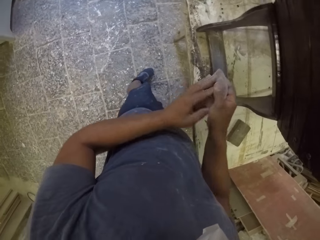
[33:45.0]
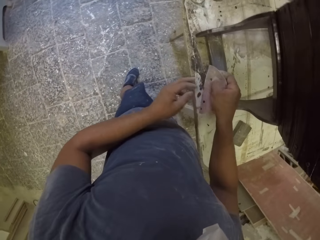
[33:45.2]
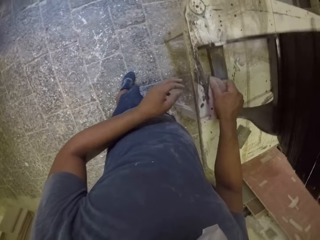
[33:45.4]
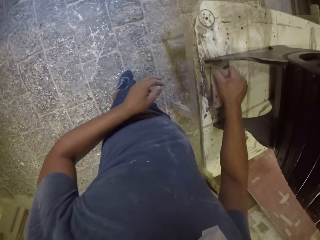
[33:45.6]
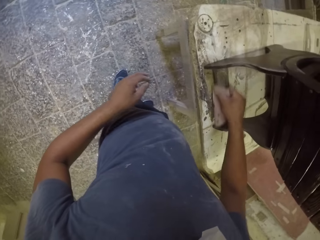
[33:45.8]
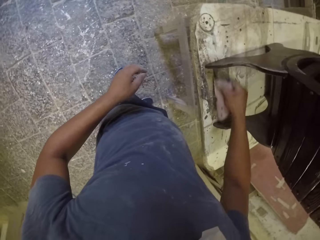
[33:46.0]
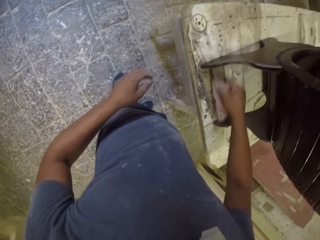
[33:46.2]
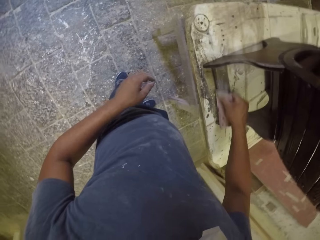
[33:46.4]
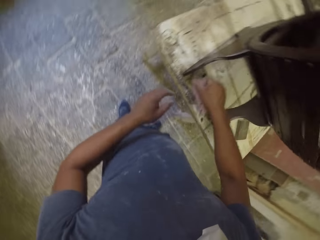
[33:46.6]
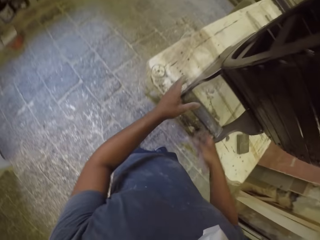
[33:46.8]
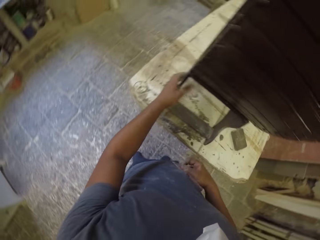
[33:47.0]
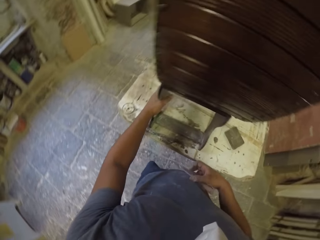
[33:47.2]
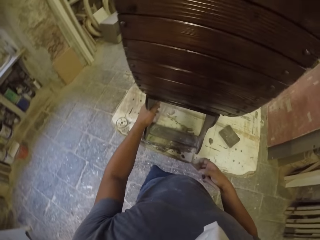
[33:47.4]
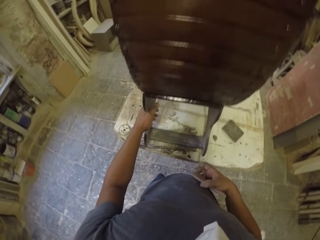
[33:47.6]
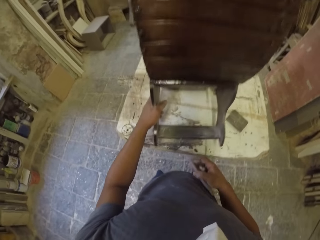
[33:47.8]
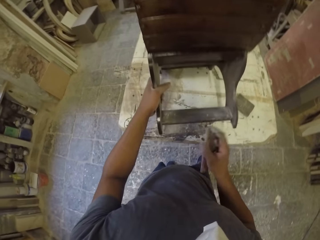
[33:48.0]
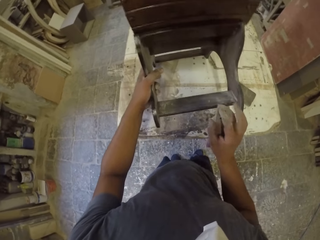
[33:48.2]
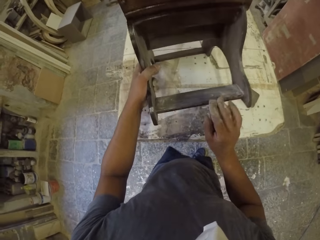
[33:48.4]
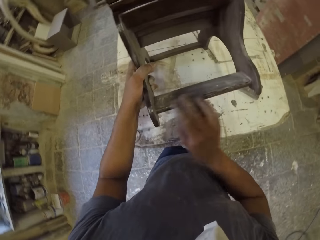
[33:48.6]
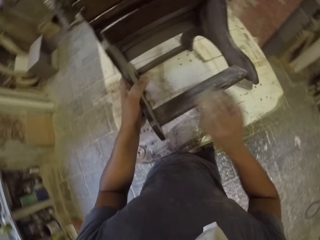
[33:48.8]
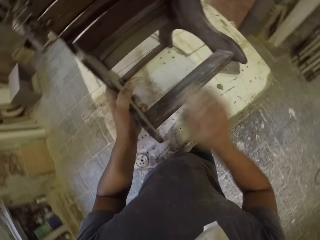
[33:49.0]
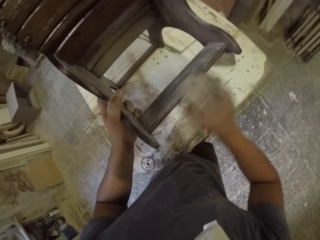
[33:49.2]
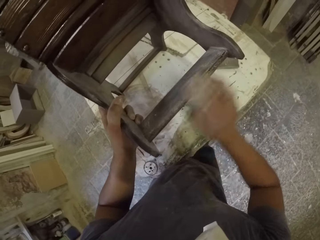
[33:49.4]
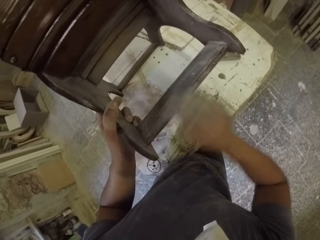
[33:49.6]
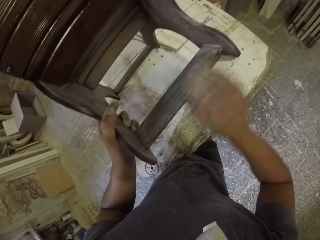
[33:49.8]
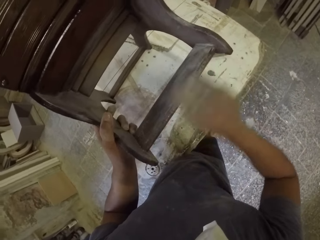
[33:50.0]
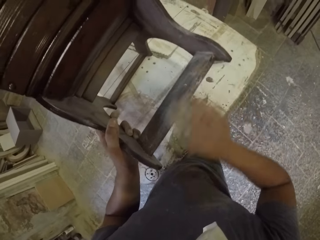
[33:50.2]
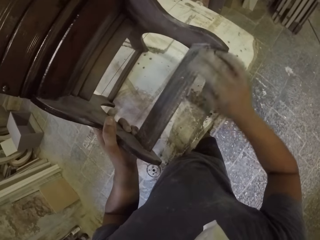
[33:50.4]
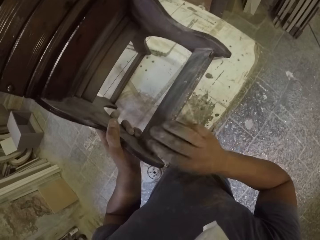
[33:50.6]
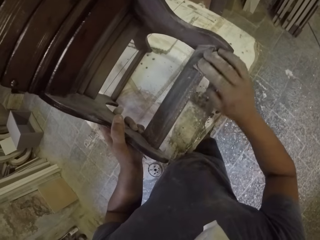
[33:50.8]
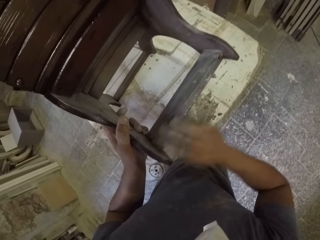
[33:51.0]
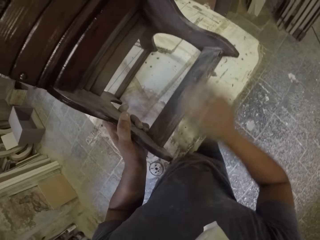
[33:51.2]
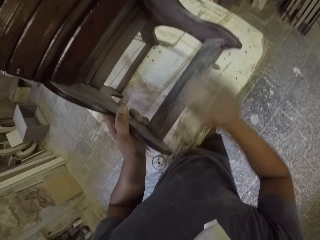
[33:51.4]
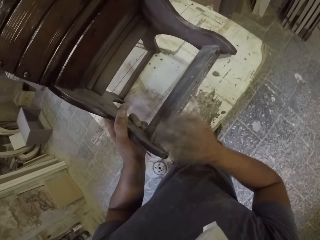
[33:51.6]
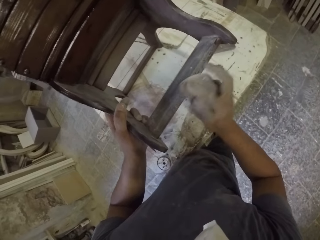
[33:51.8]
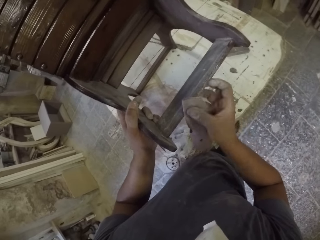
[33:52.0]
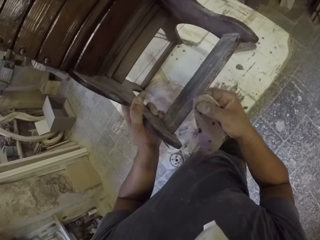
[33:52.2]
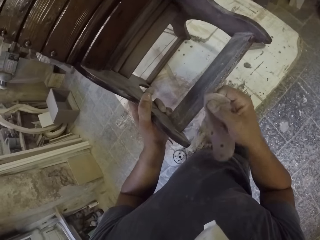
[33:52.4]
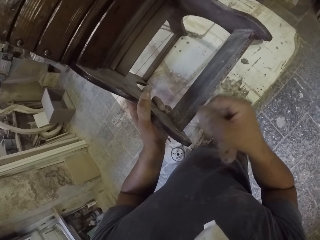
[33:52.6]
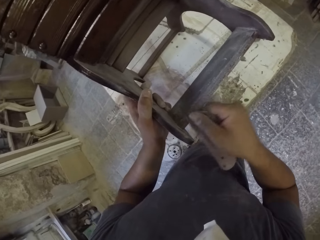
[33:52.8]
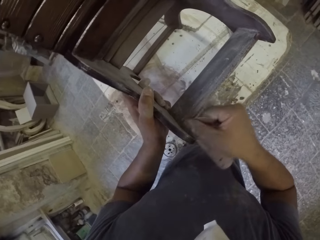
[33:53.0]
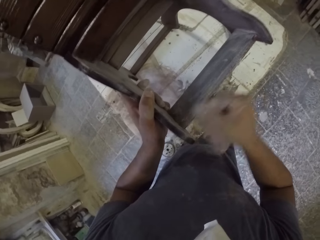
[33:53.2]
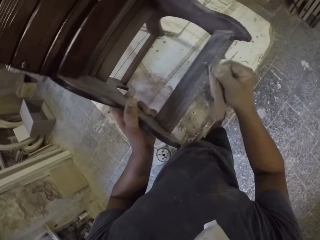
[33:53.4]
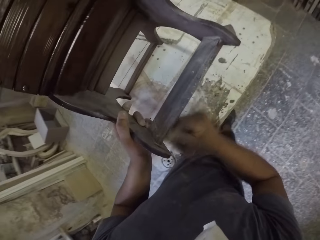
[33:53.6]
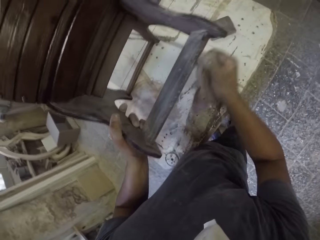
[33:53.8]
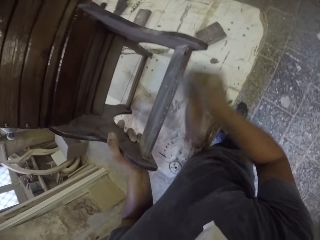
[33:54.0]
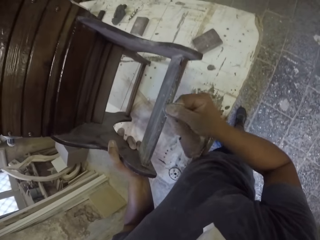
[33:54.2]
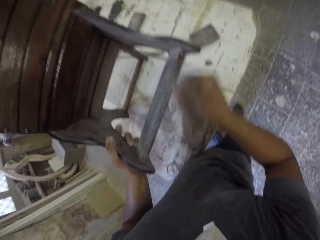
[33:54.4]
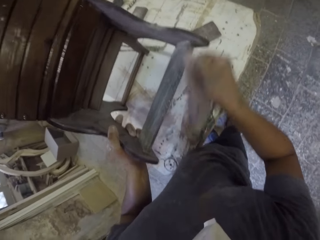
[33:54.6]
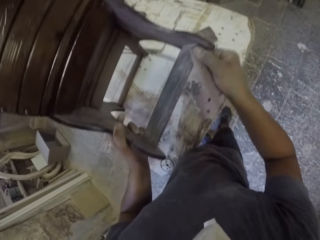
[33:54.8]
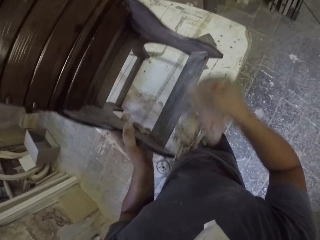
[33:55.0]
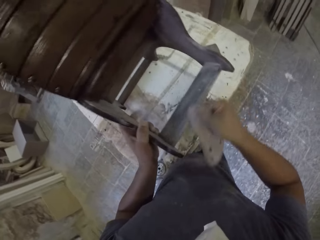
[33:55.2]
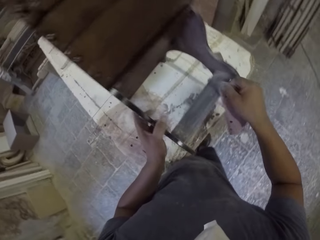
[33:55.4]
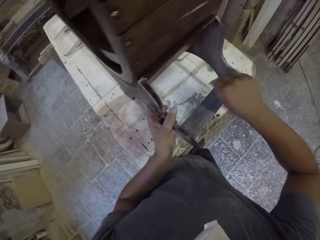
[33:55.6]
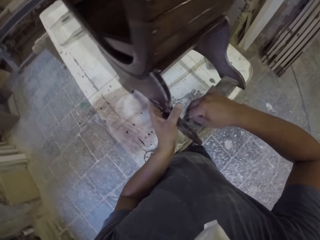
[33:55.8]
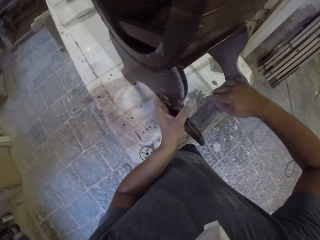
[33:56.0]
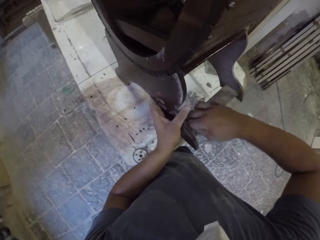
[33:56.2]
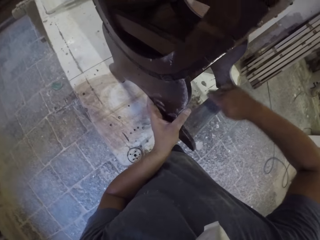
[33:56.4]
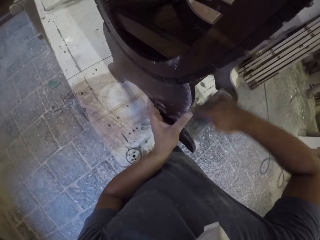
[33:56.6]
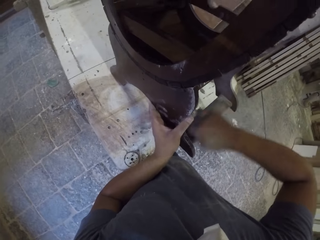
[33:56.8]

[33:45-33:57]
The camera wearer lifts a wooden stand with the left hand. They smoothen the wooden stand with sandpaper.

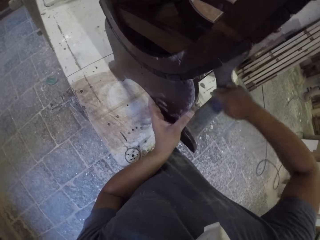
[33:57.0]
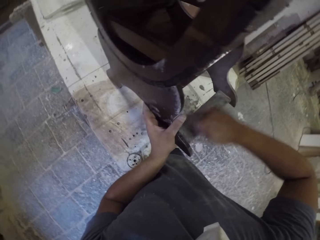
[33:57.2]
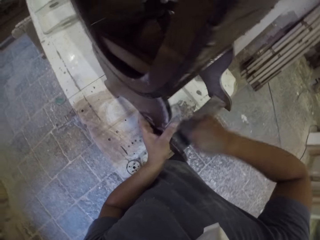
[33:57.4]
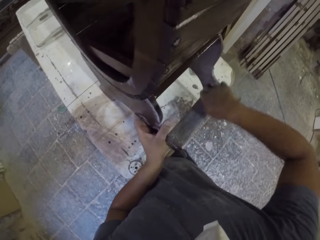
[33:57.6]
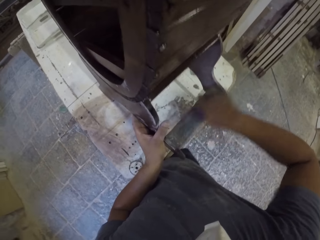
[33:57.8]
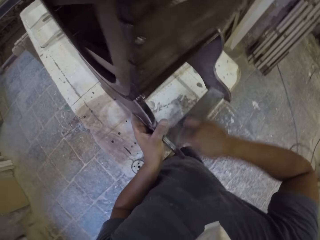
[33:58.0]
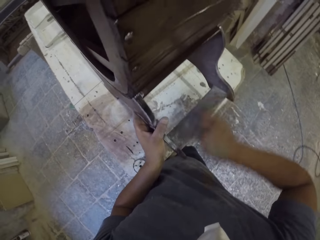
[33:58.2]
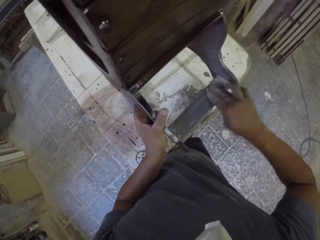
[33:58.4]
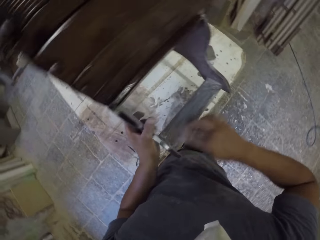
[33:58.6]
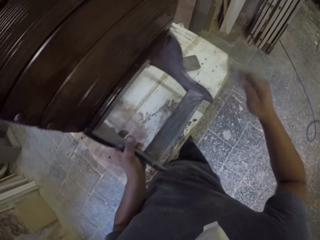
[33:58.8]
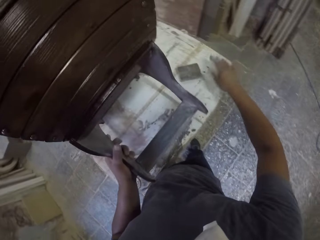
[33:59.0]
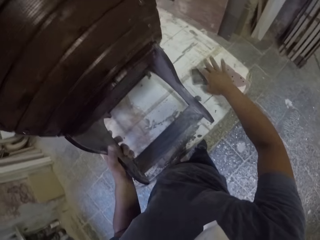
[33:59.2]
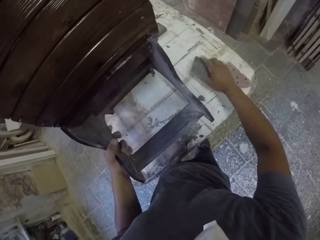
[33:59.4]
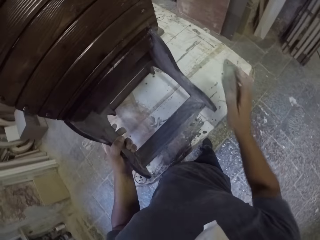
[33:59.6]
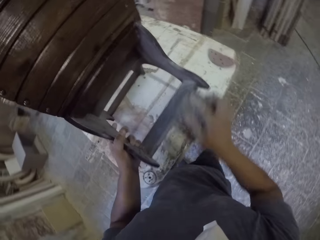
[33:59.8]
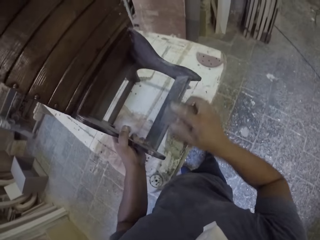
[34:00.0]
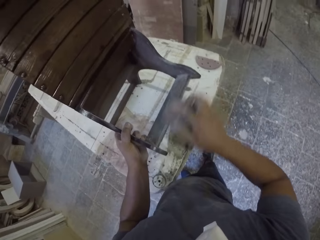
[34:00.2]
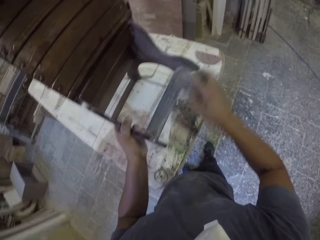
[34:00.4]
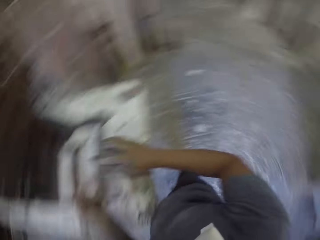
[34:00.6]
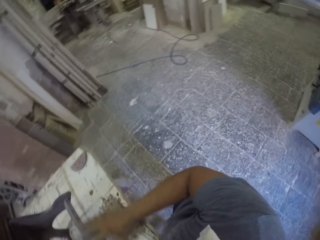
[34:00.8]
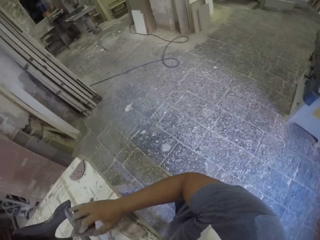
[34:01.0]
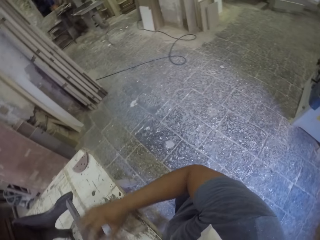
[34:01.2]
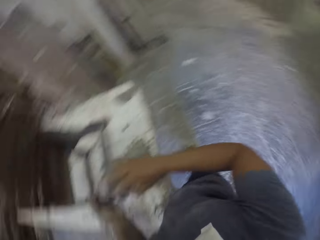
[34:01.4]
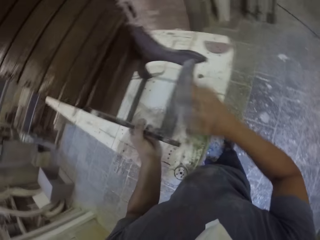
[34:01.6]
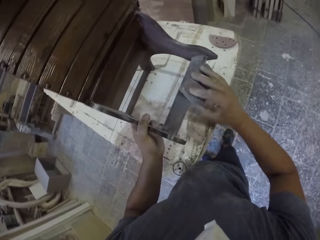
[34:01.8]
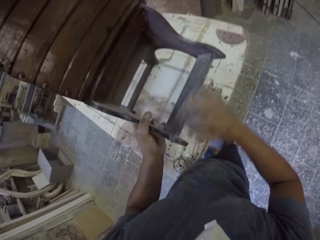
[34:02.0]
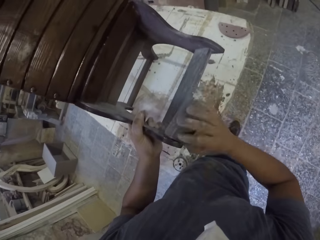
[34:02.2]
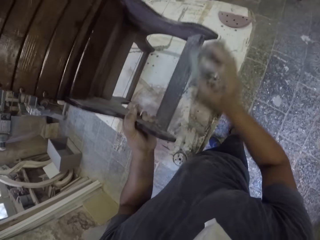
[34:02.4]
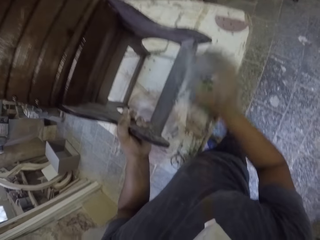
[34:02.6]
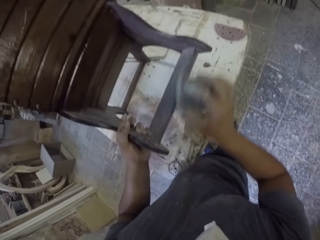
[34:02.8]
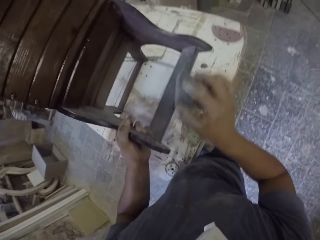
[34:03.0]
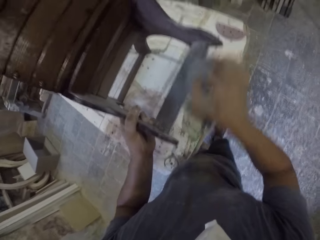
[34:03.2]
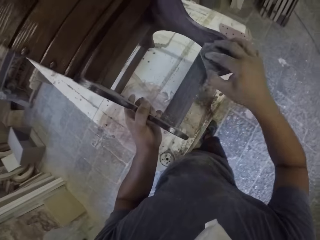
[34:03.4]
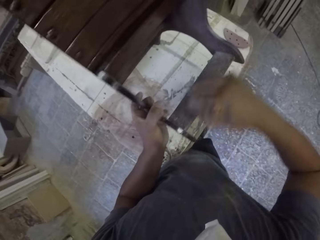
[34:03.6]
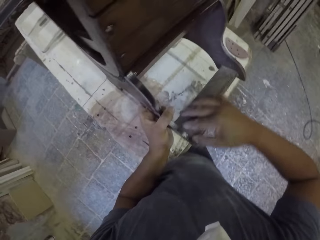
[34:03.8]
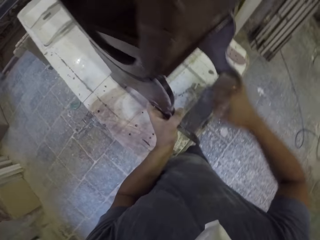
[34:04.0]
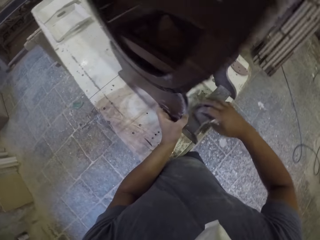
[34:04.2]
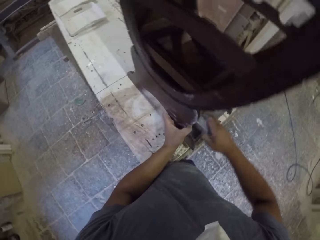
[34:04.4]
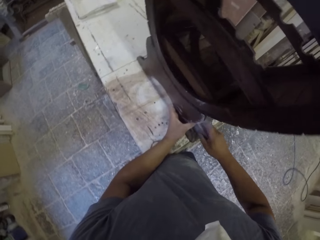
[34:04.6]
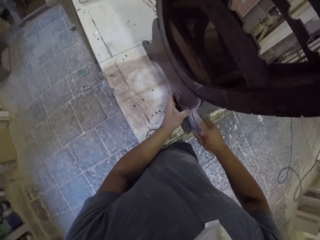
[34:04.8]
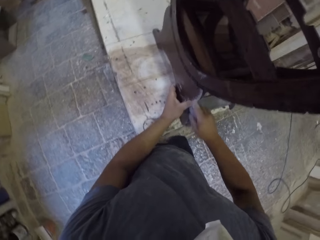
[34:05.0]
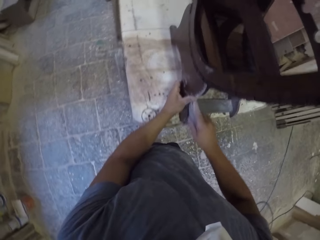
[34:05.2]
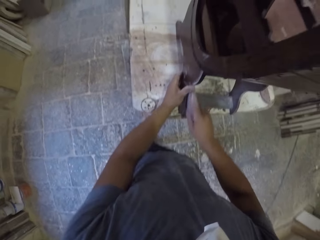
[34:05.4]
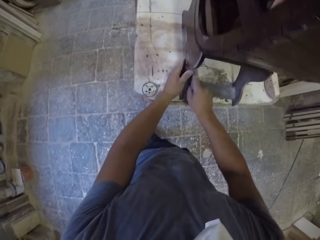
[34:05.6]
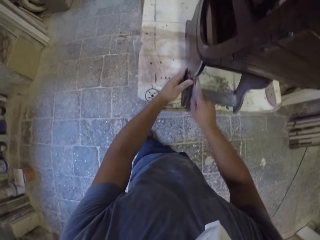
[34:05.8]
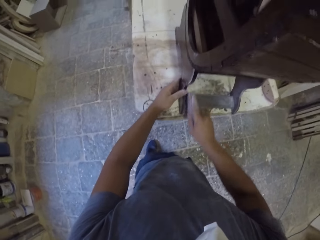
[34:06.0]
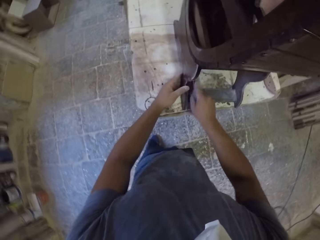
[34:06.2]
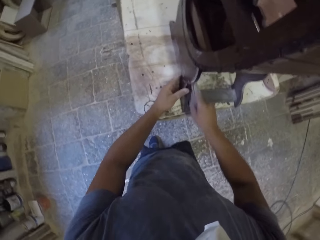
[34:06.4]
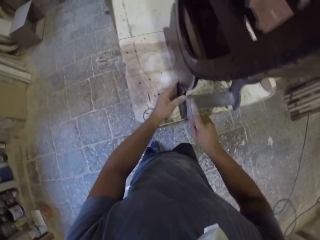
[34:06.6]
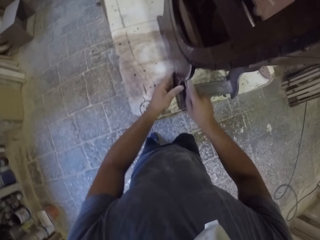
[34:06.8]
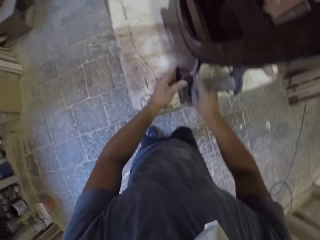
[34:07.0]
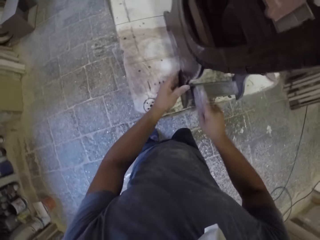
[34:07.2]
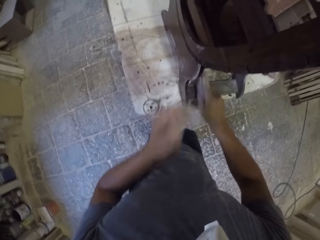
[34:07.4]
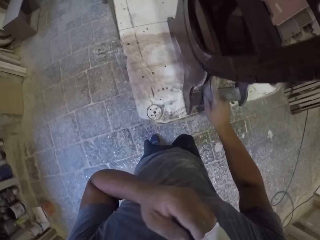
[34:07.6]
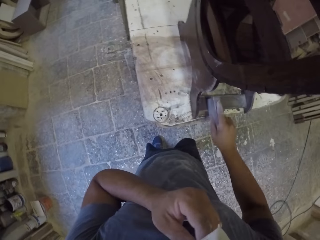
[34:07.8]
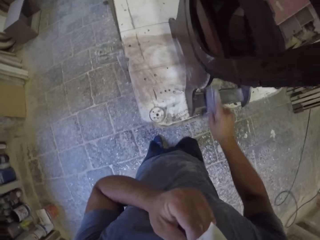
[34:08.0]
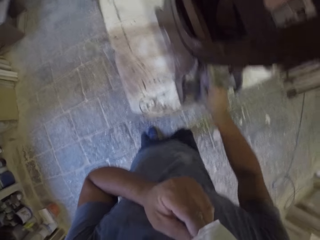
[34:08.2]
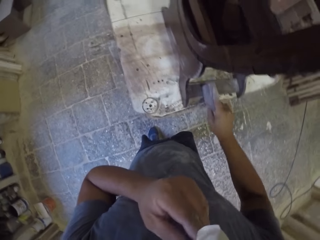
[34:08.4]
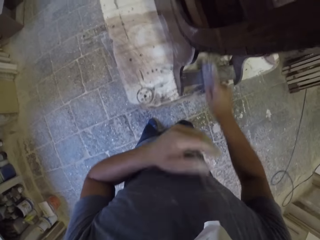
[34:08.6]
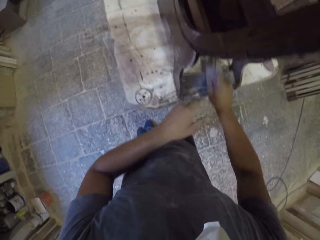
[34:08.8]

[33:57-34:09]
The camera wearer places sandpaper on the table. They pick up the sandpaper on the table. They smoothen a wooden stand with the sandpaper. They place the wooden stand on the table and smoothen the wooden stand with the sandpaper.
